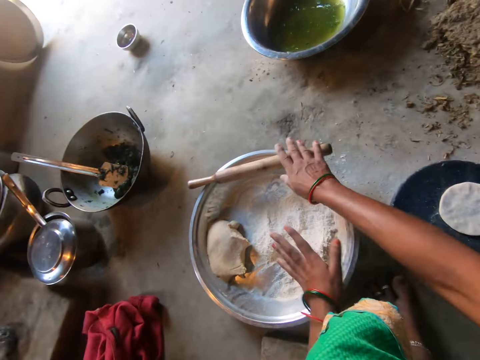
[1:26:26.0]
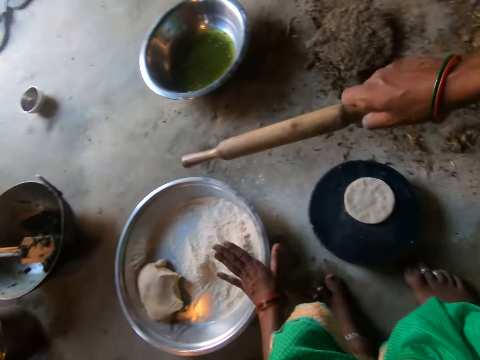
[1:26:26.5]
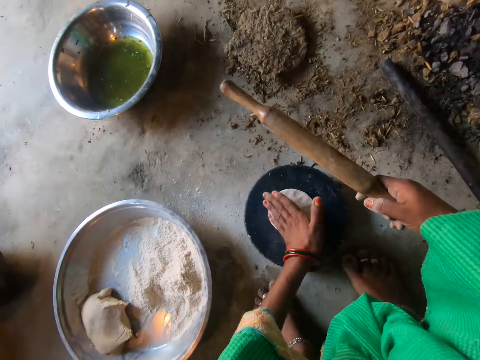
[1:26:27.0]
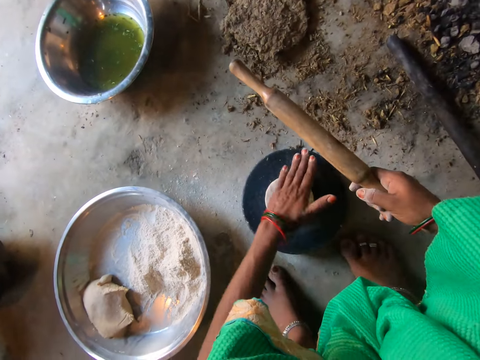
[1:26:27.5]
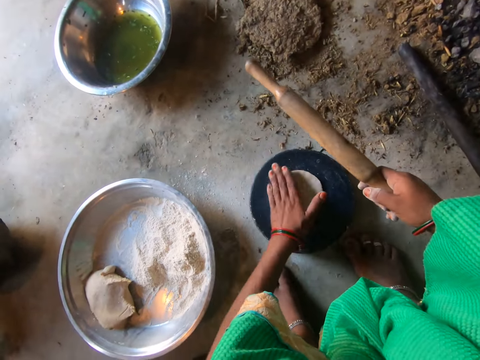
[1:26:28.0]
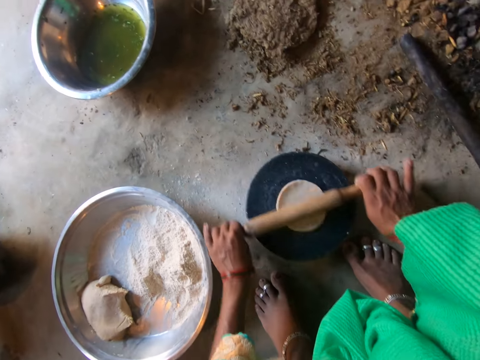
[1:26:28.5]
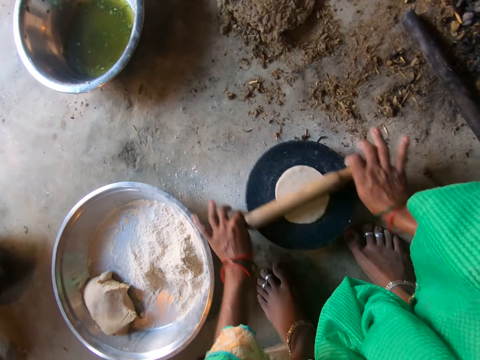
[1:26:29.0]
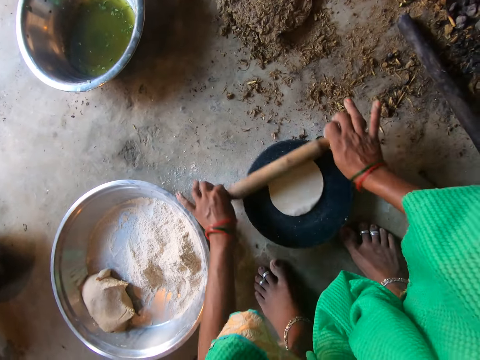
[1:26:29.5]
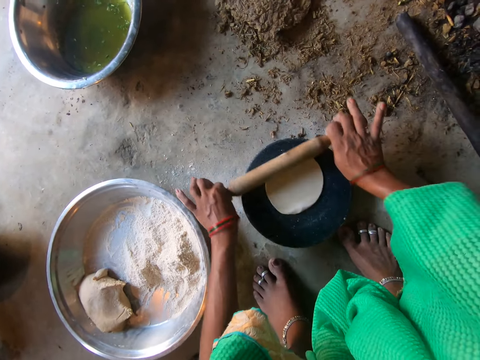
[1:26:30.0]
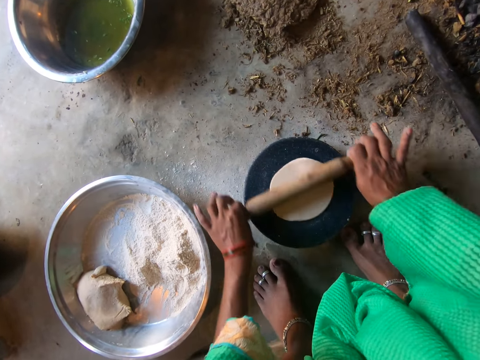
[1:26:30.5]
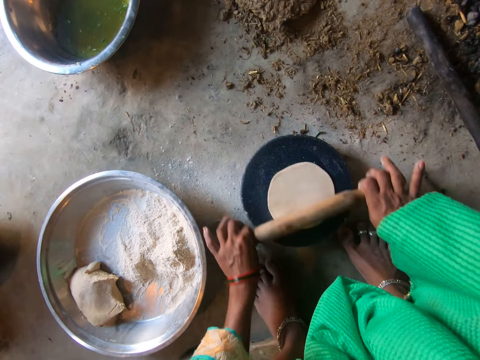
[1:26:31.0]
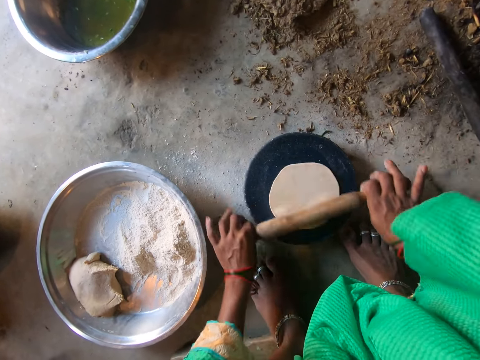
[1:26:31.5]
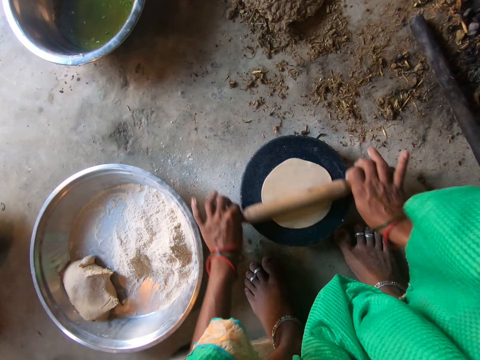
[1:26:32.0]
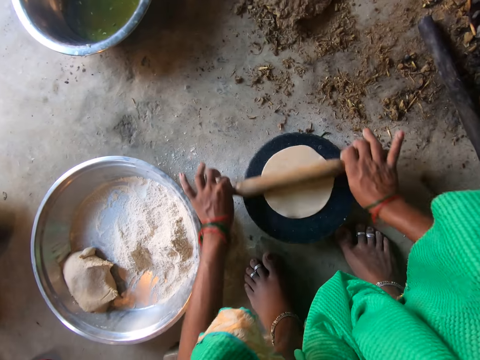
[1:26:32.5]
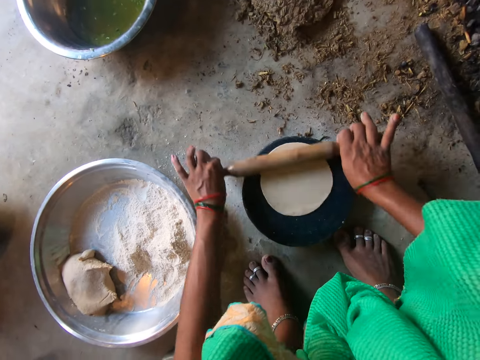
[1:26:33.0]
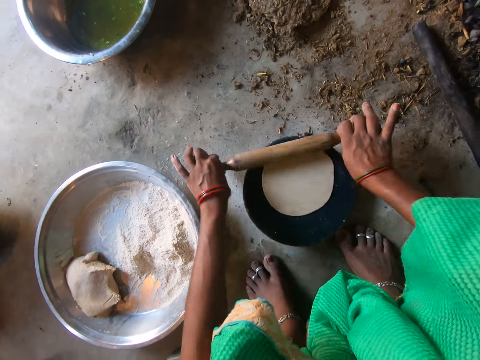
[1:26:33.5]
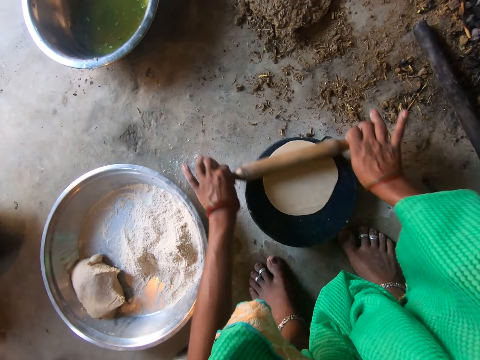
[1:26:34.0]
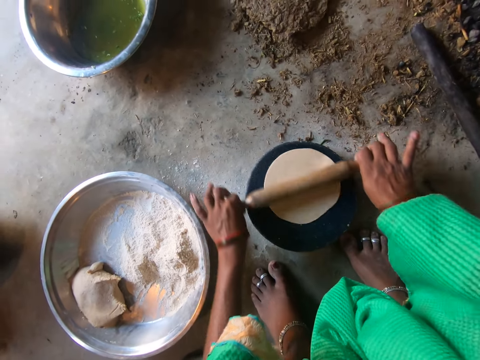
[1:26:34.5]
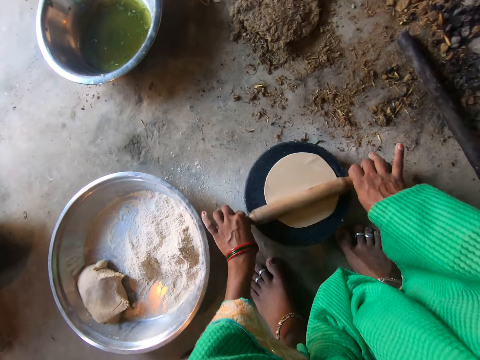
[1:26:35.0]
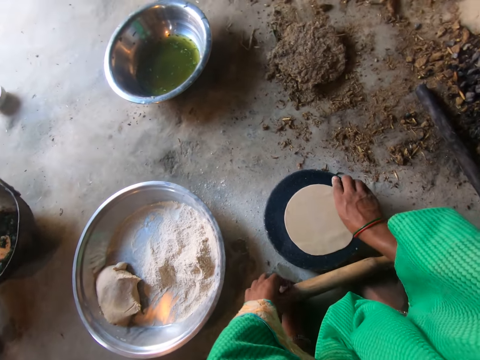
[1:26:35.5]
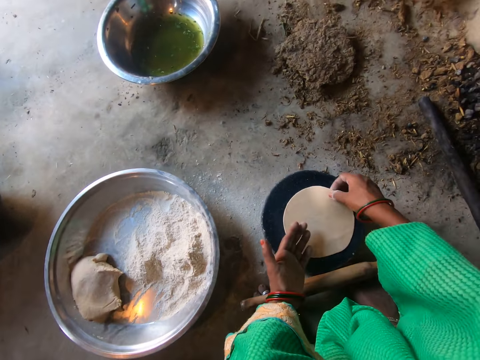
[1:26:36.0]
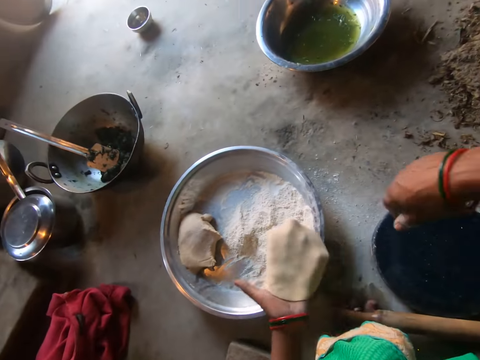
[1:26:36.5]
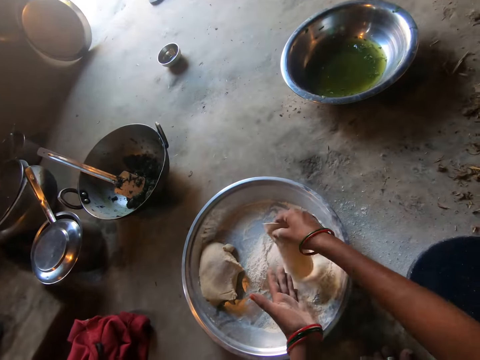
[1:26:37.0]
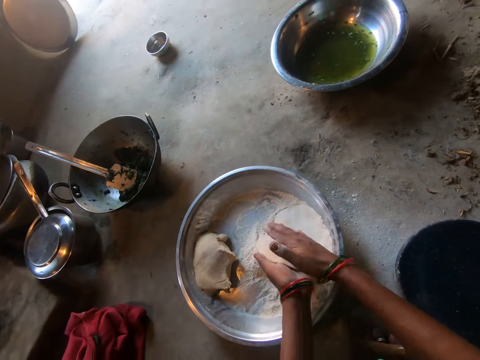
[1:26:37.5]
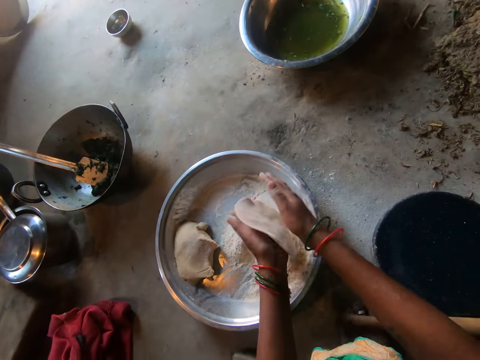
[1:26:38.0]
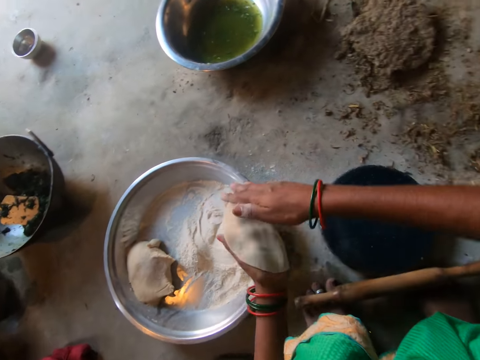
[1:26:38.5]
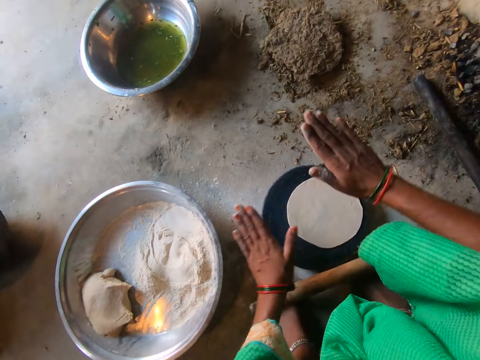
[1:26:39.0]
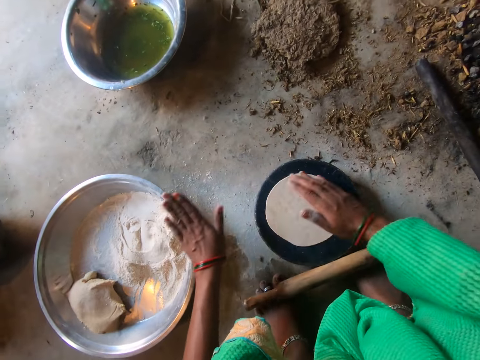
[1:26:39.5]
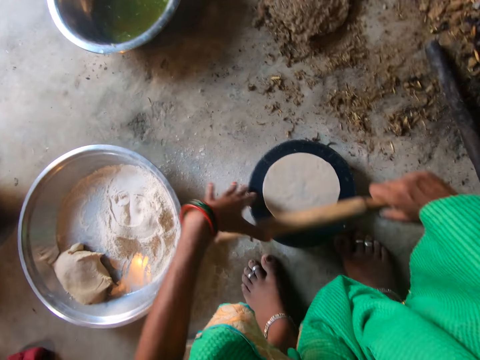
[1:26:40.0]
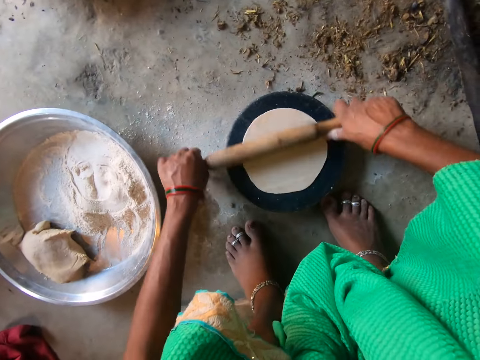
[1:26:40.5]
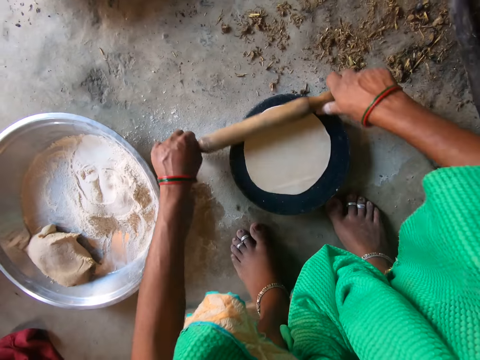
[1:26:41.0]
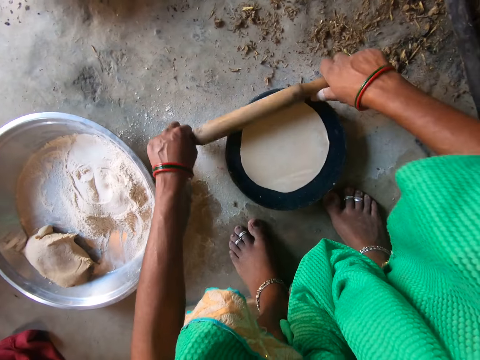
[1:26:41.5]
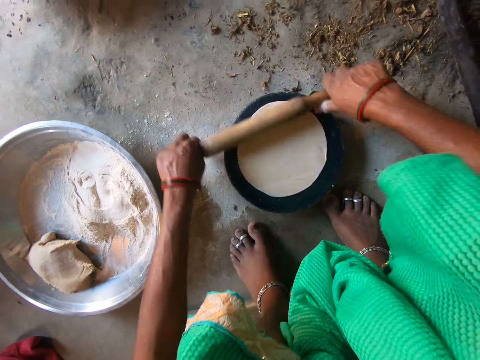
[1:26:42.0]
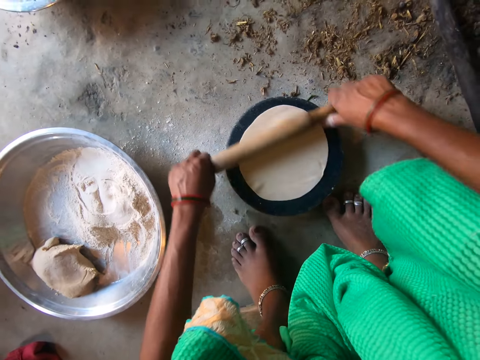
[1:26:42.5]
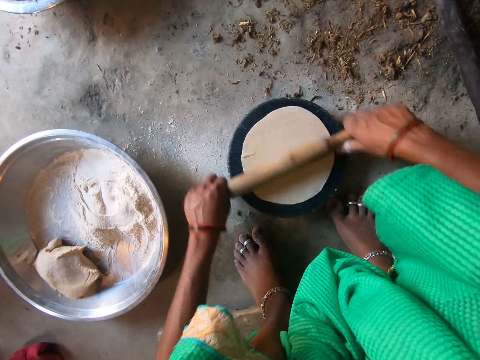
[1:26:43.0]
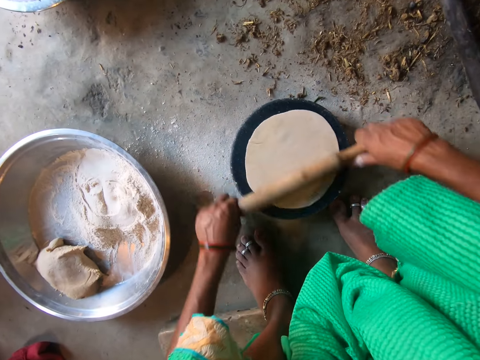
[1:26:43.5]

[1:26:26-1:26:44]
The camera wearer drops the dough on a plate with her right hand. She dusts her hands. She picks up a rolling pin from the basin with her right hand. She touches the dough on the plate with her left hand. She rolls the dough on the plate with the rolling pin with both hands. She drops the rolling pin on the floor with both hands. She picks up the dough from the plate with her right hand. She transfers the dough to her left hand. She kneads the dough with both hands. She puts the dough on the flour. She drops the dough on the plate with her left hand. She touches the dough on the plate with her right hand. She touches the dough on the plate with her left hand. She picks up the rolling pin from the floor with her right hand. She rolls the dough on the plate with the rolling pin with both hands.

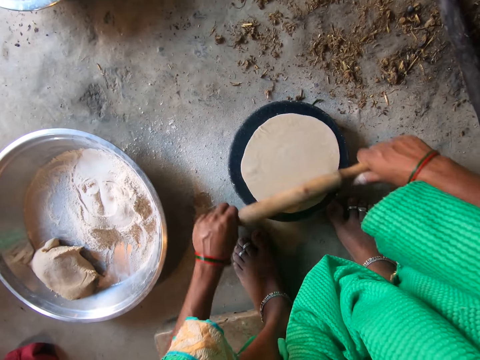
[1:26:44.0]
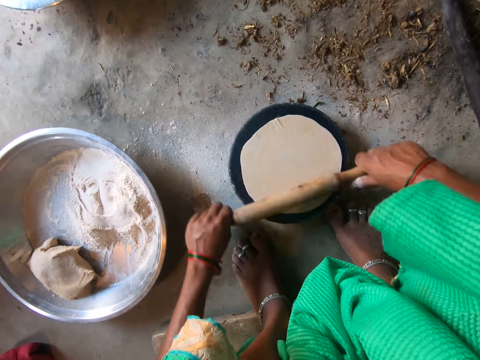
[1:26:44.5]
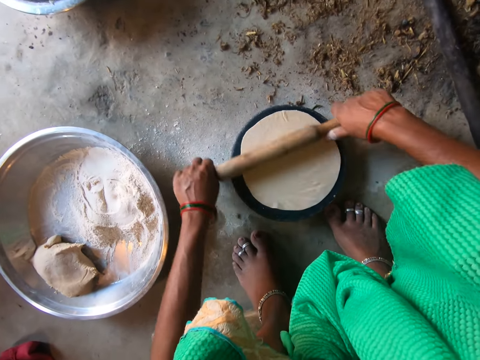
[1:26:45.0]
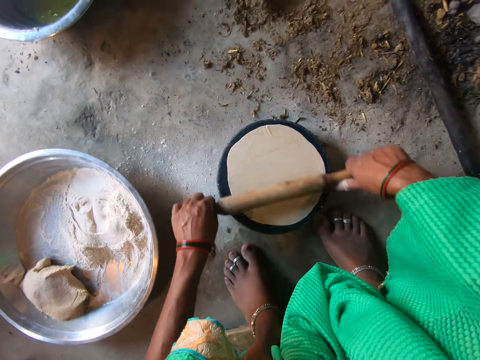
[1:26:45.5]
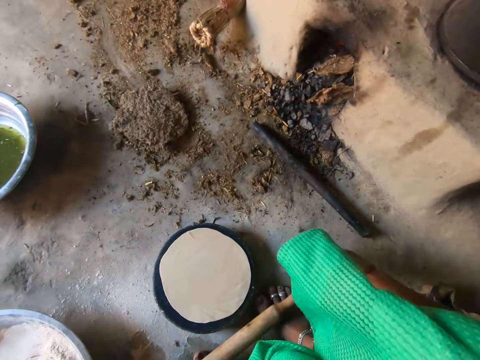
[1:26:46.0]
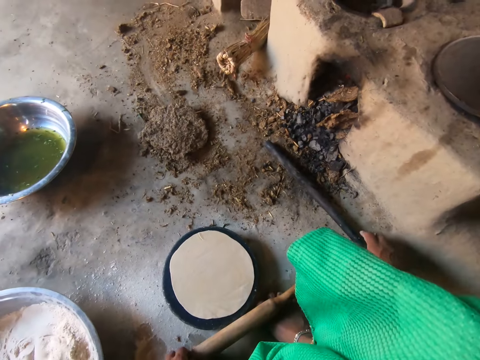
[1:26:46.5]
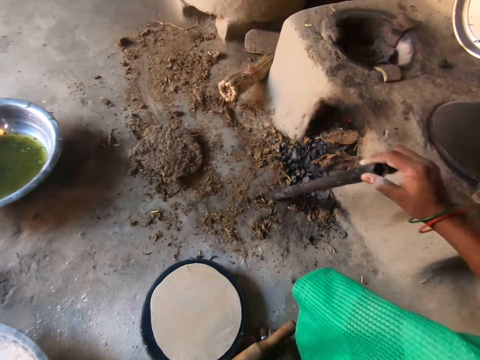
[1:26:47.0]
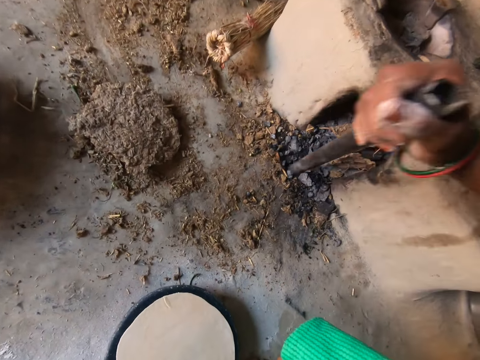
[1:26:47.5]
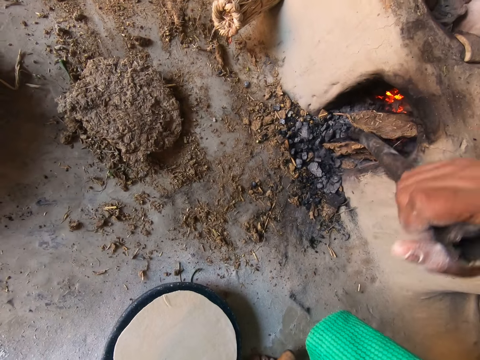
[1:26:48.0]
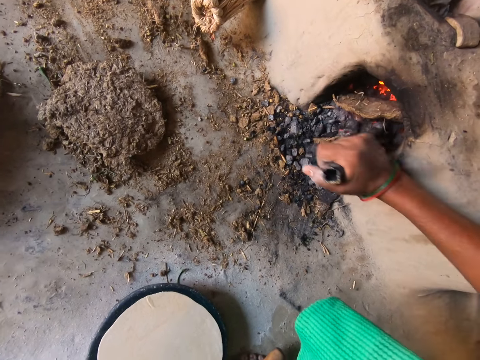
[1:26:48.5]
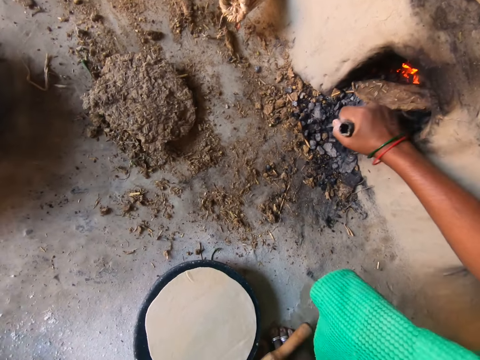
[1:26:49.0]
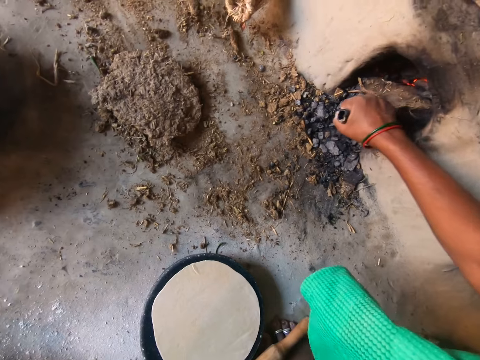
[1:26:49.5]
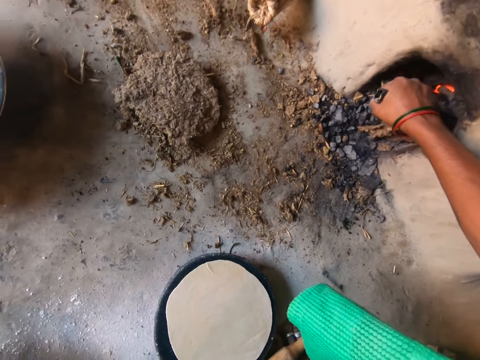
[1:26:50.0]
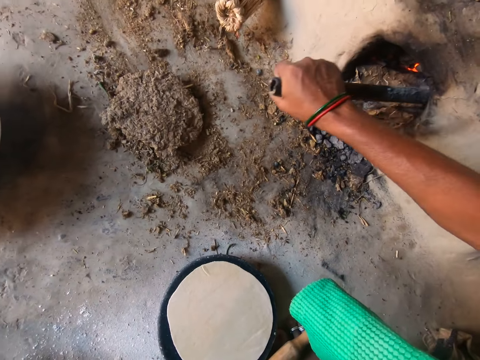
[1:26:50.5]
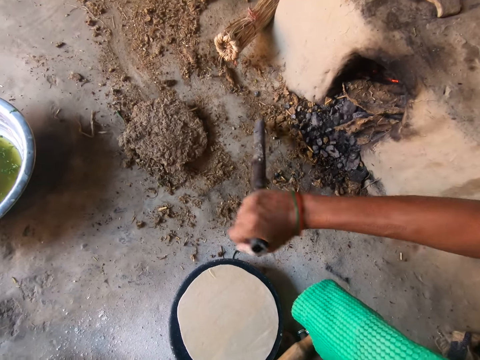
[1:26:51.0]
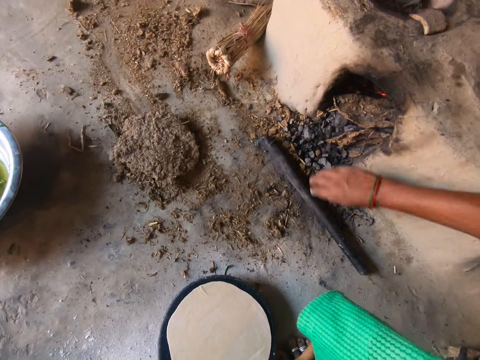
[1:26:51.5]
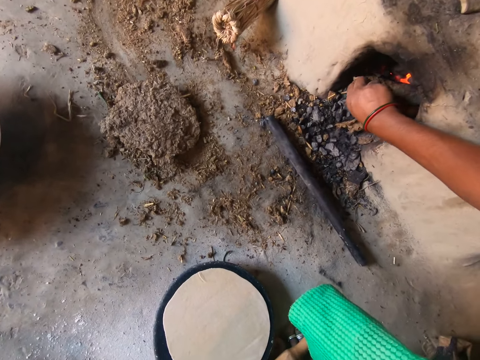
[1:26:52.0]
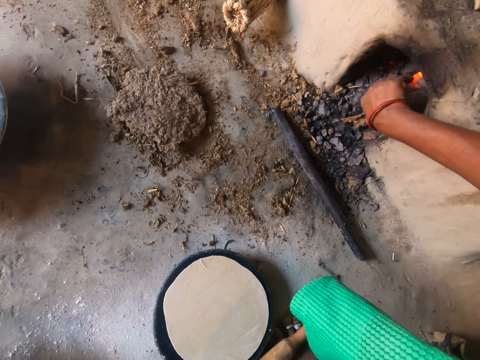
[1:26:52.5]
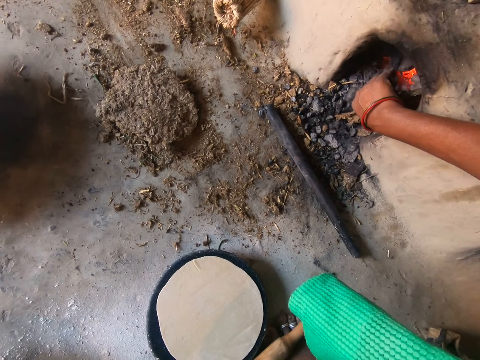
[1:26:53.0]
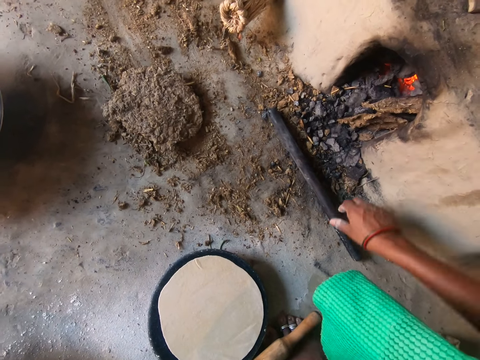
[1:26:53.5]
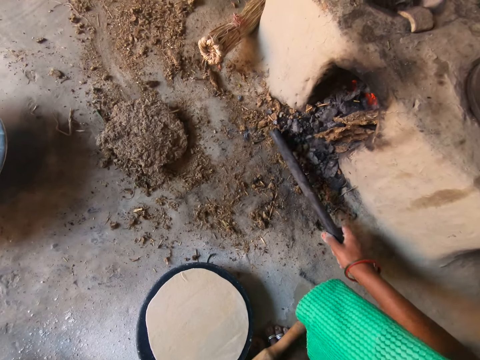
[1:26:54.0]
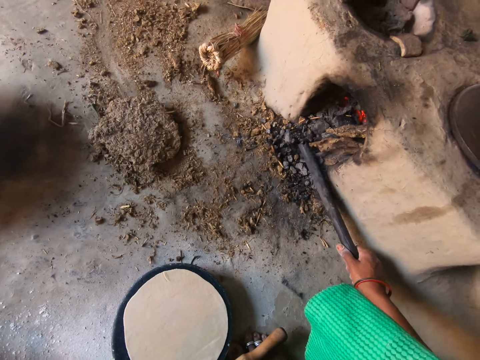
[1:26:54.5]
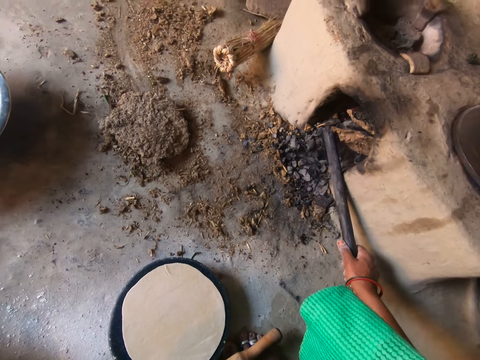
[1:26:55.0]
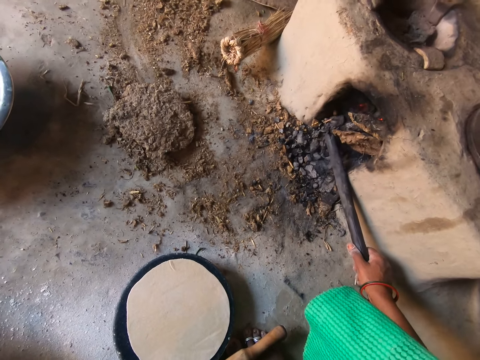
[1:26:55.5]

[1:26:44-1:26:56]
The camera wearer drops the rolling pin on the floor with her left hand. She picks up the rod from the floor with her right hand. She adjusts the fire with the rod with her right hand. She pushes firewood inside the stove. She drops the rod on the floor with her right hand. She adjusts the dried cow dung in the fireplace with her right hand. She picks up the rod from the floor with her right hand. She adjusts the fire with the rod with her right hand.
